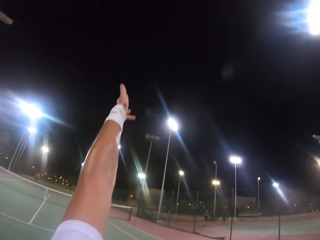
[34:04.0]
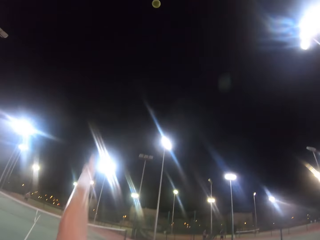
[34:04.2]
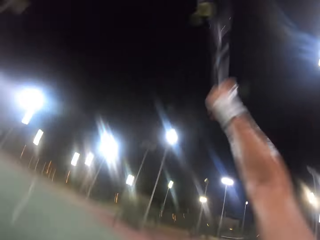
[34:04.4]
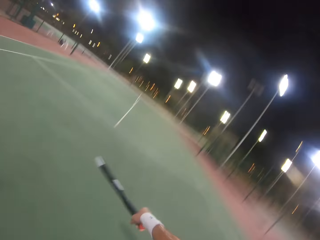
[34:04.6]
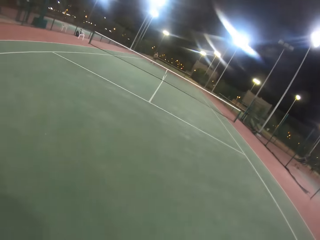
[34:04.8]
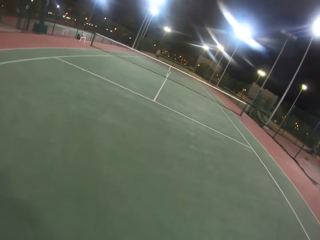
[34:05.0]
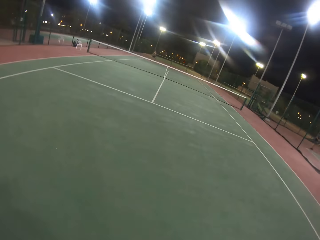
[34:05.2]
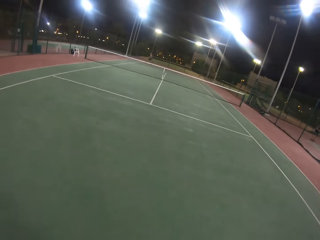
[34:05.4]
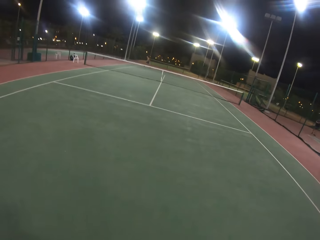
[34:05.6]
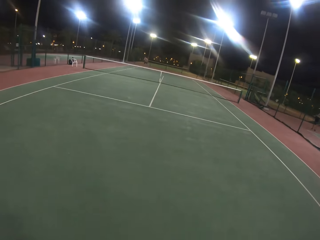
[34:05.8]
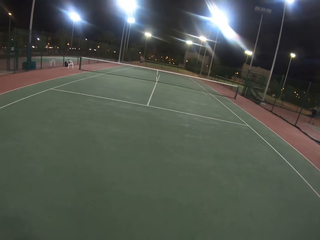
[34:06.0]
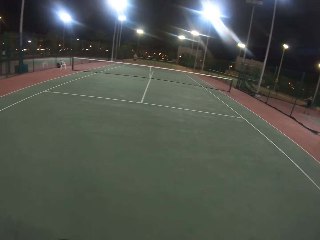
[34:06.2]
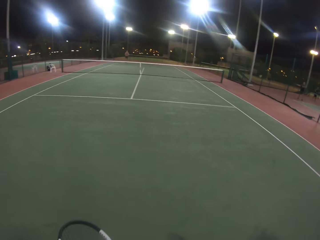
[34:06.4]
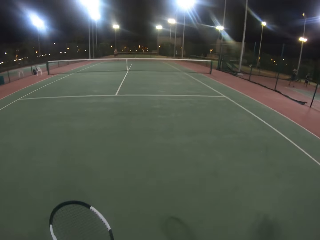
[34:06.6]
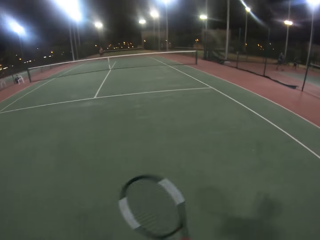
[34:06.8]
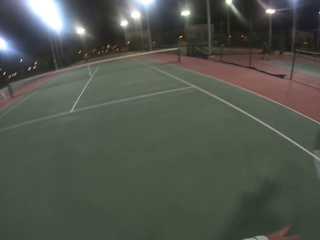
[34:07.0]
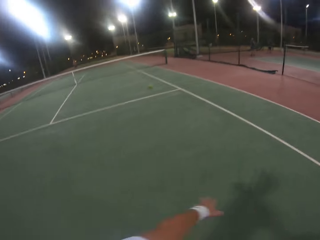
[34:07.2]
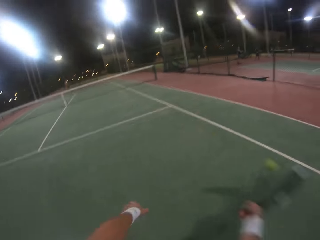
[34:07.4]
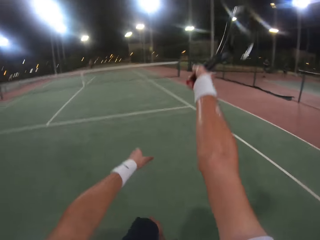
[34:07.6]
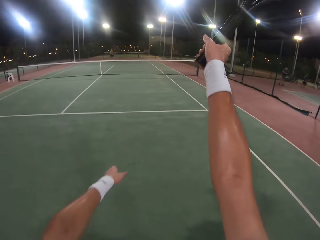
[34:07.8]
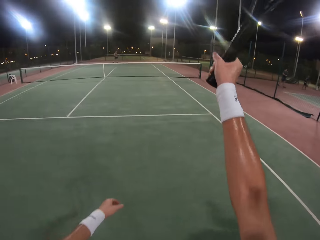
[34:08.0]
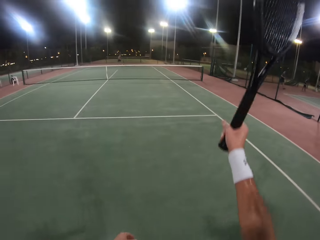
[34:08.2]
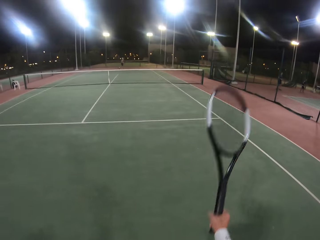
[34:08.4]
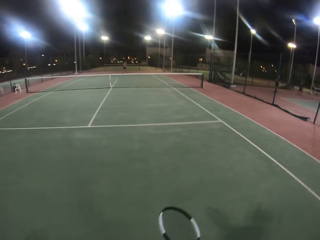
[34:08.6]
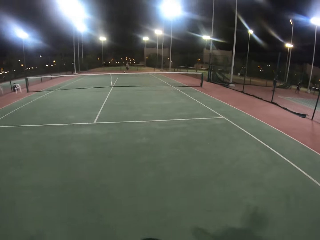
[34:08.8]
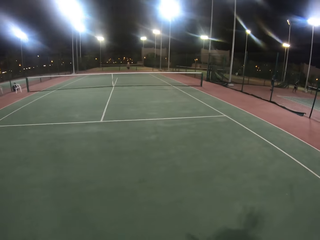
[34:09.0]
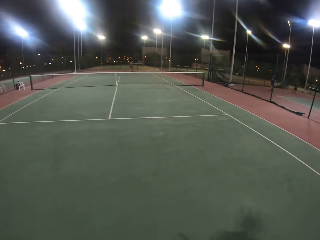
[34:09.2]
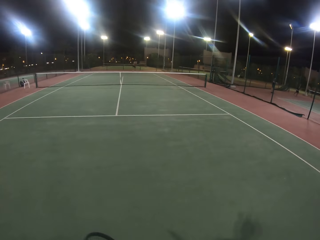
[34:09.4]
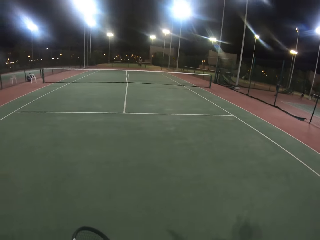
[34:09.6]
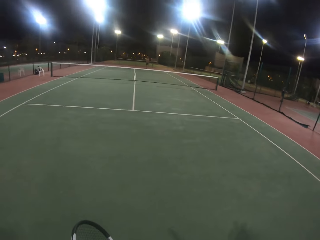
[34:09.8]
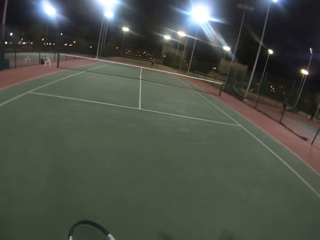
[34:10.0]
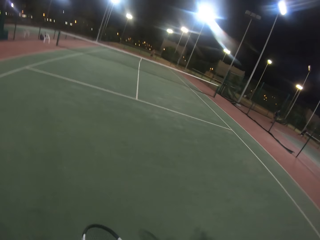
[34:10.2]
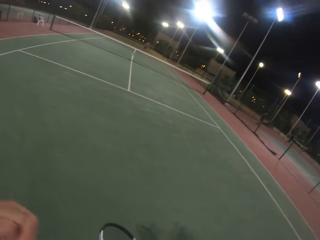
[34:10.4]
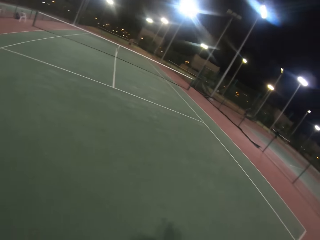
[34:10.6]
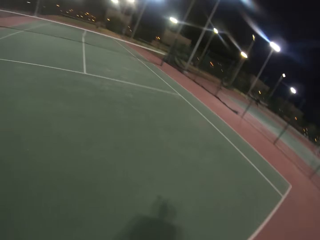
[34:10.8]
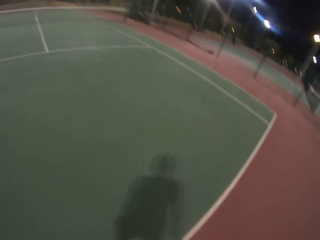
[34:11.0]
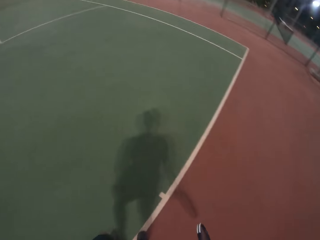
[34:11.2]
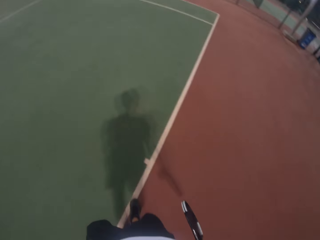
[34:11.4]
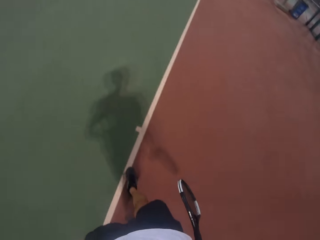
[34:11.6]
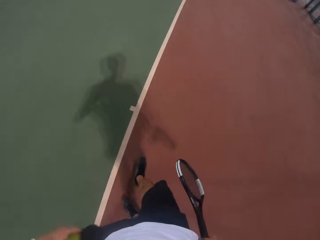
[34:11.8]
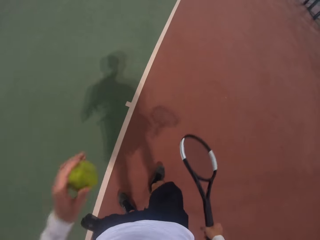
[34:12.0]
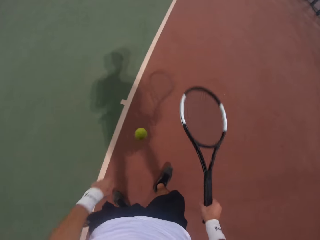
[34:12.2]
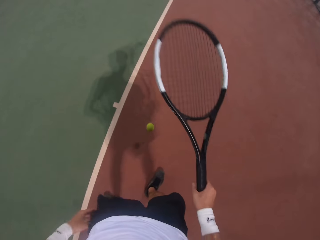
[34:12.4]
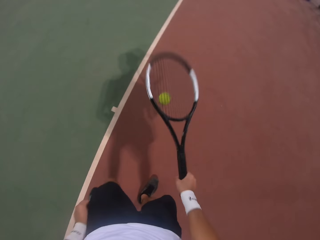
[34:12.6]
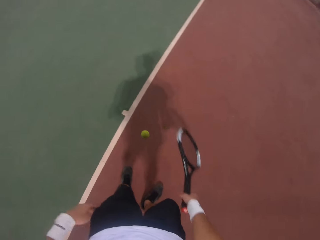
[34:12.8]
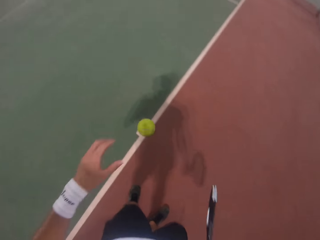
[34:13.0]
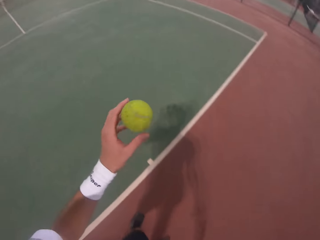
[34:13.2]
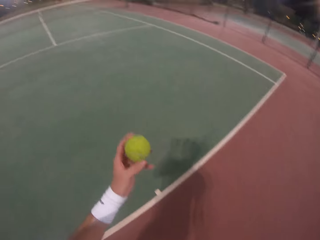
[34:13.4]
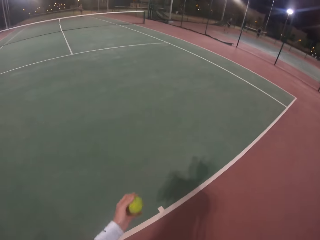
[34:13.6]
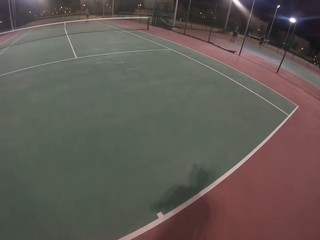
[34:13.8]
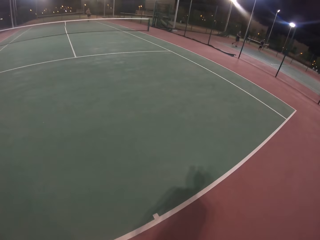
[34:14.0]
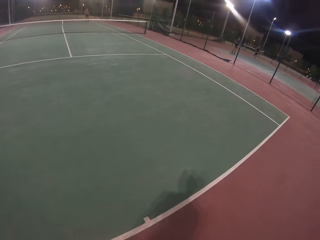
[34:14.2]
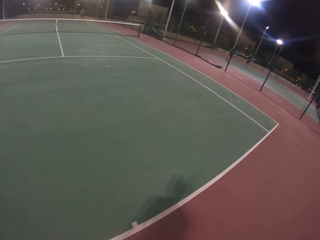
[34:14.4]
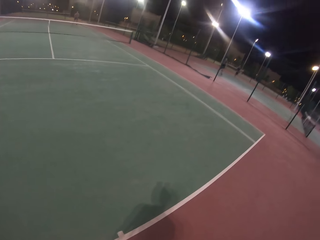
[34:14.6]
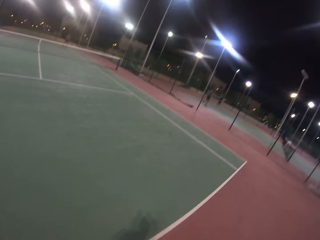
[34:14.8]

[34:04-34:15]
The camera wearer throws the ball up. He hits the ball with a badminton racket. A man hits the ball with the badminton racket. The camera wearer hits the ball with the badminton racket. The man hits the ball with the badminton racket. The camera wearer looks around. He removes a ball from his pocket. He shivers the ball around with a metal tennis racket. He bounces the ball and catches the ball.

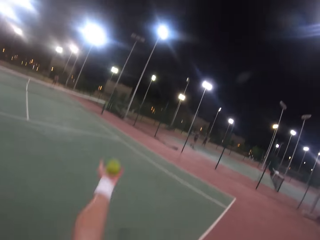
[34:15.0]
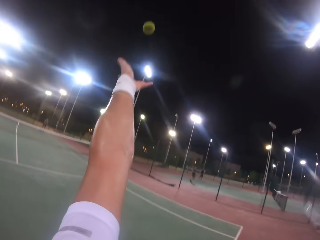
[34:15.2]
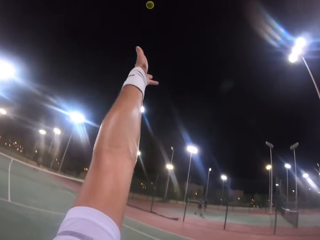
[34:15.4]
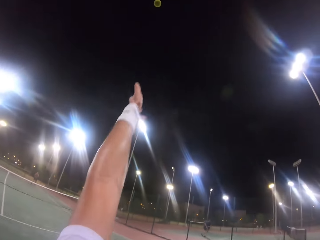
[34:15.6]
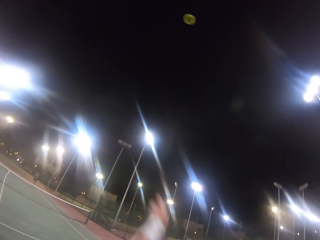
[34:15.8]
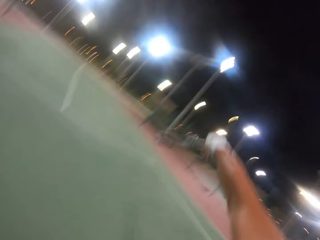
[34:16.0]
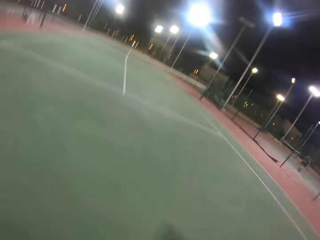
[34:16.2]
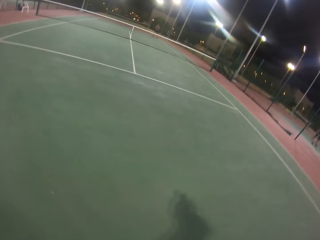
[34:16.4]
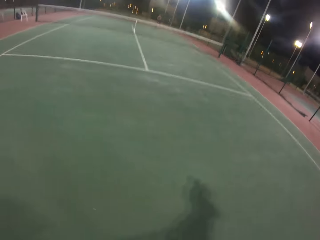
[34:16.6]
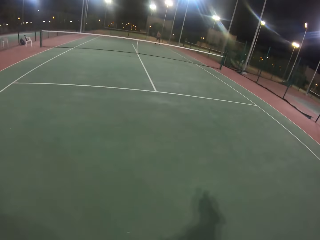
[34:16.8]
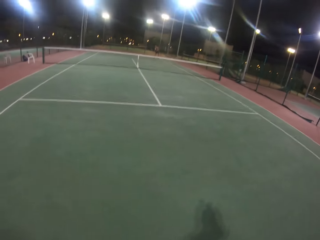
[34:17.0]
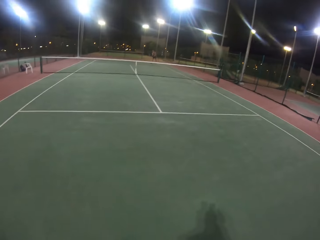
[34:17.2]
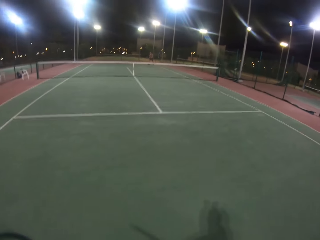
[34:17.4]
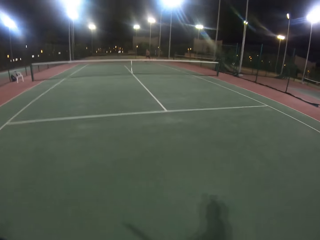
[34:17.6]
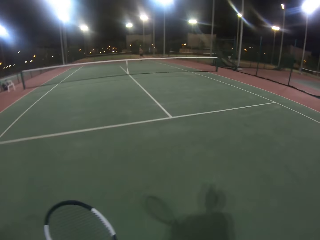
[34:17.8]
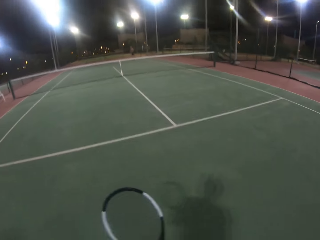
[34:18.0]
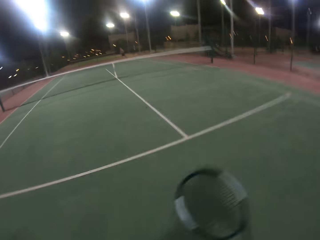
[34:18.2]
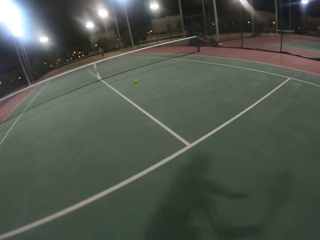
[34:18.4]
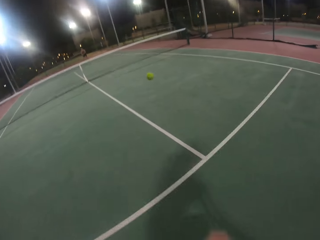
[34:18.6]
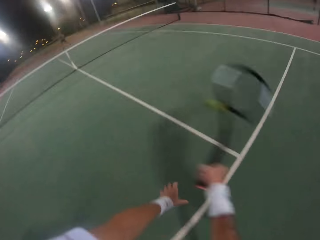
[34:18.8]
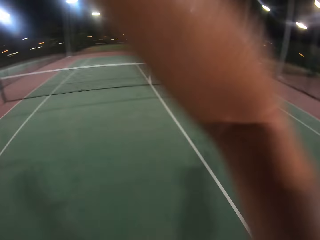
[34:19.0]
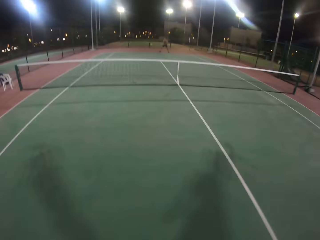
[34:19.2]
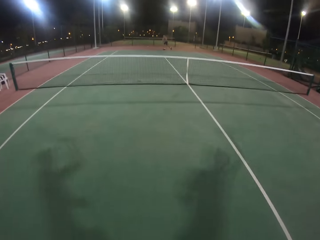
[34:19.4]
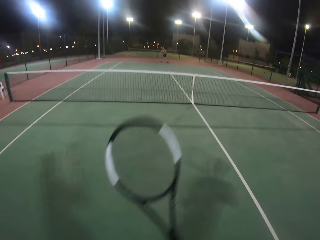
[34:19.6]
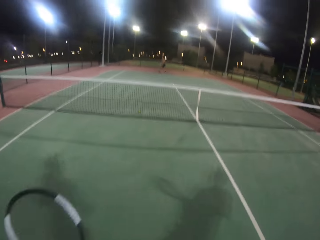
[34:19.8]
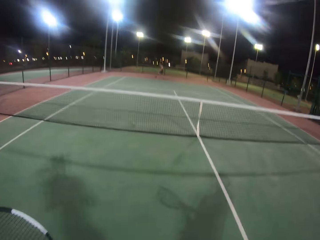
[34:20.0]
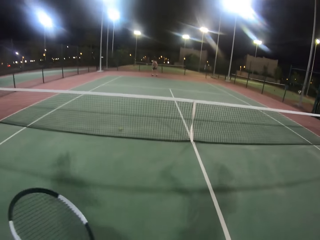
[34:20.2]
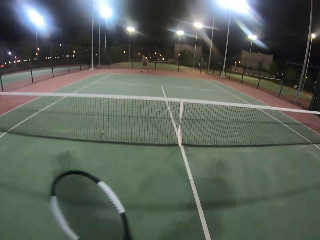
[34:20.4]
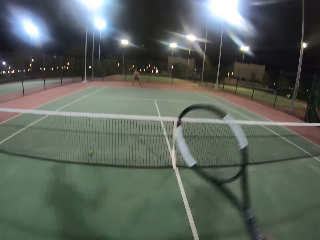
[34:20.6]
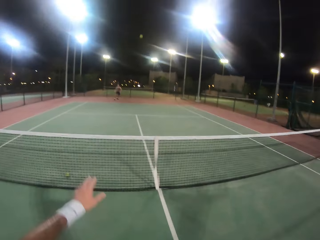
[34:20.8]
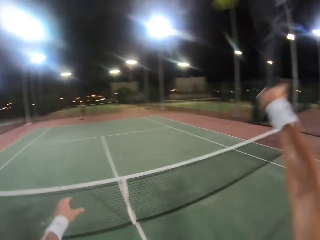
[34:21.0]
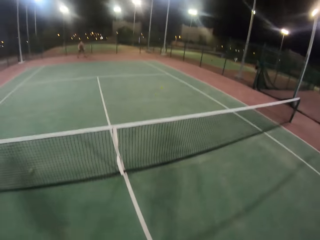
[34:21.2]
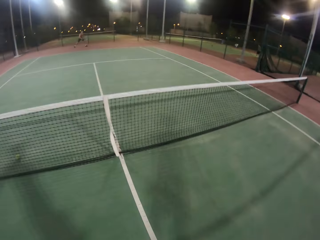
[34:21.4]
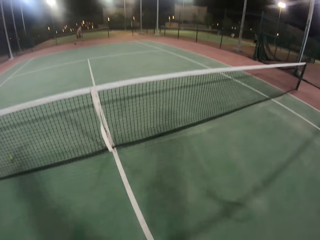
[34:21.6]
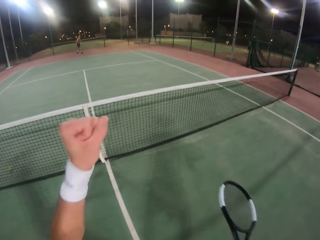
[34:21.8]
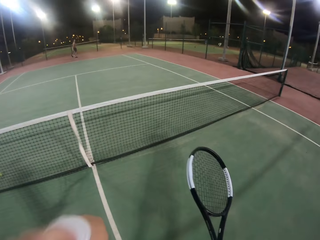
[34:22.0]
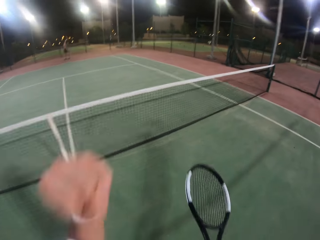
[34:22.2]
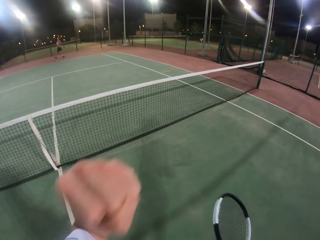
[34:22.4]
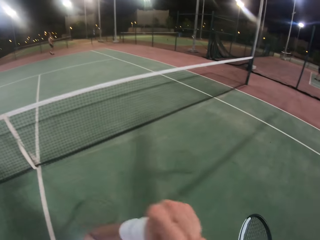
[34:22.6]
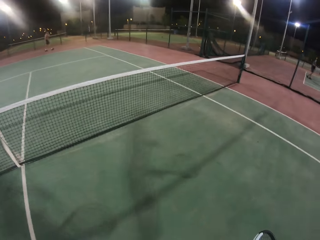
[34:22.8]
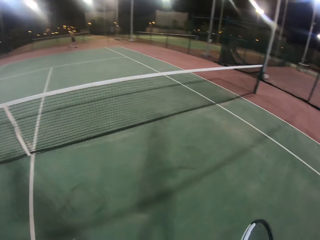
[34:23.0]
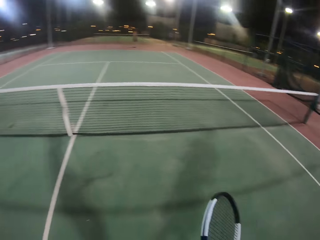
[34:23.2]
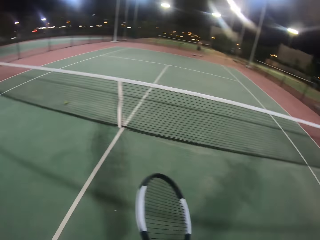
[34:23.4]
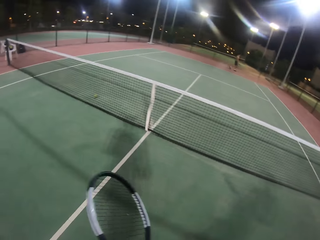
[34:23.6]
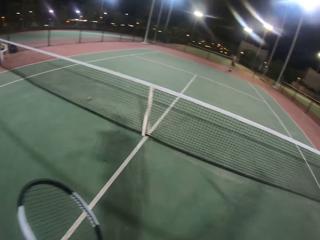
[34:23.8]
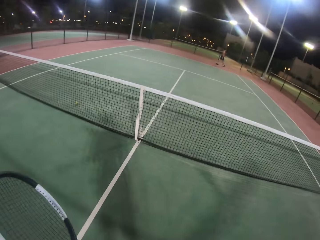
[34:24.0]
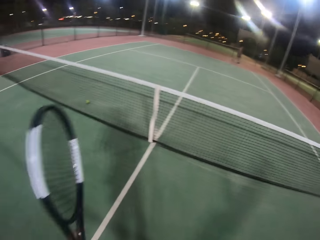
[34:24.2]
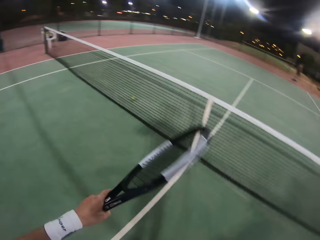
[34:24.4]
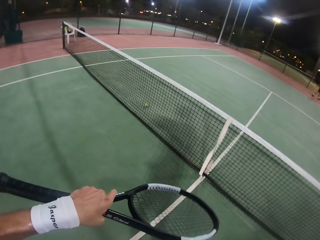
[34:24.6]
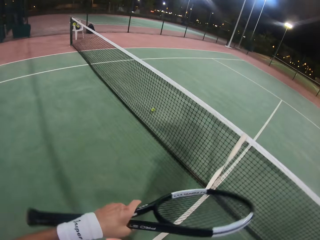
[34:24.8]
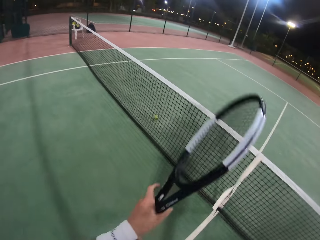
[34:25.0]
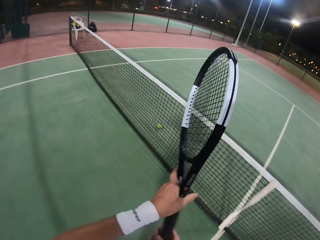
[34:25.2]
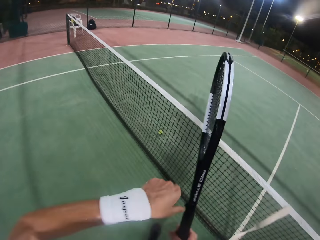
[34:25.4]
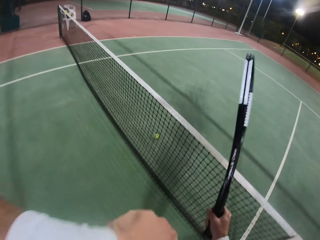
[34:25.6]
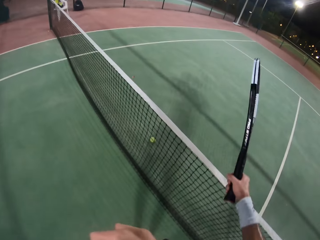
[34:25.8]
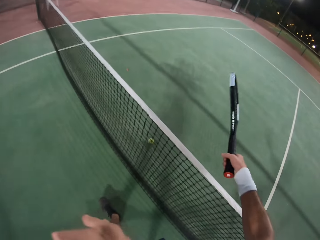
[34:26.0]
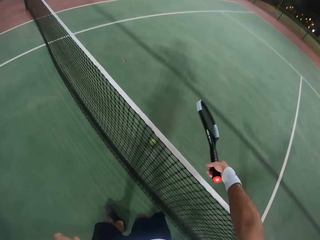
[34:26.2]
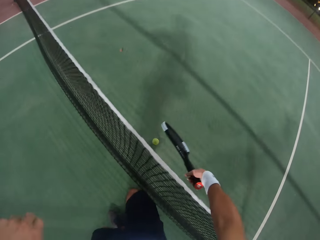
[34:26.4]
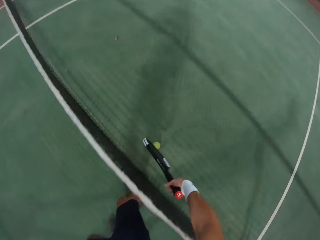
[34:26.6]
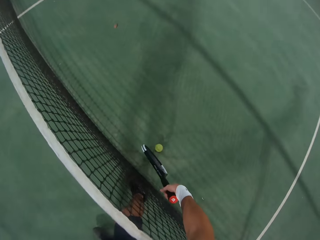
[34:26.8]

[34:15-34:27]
The camera wearer throws a yellow tennis ball in the air. He hits the ball with a badminton racket. The camera wearer and a man play the tennis game. The man hits the ball with the badminton racket. The camera wearer hits the ball with the badminton racket. He hits the ball with the badminton racket again. The man hits the ball with the badminton racket. The camera wearer hits the ball with the badminton racket. He swings his hand in the air. He raises his hand. He walks around.
